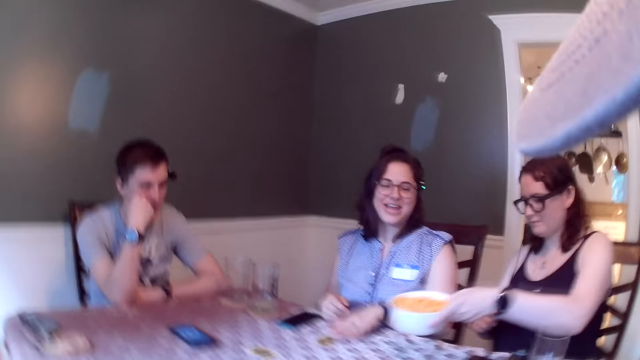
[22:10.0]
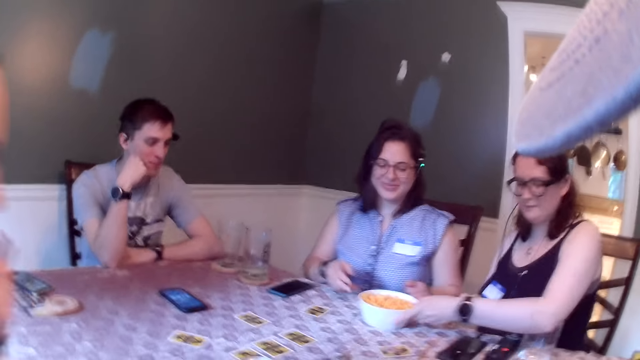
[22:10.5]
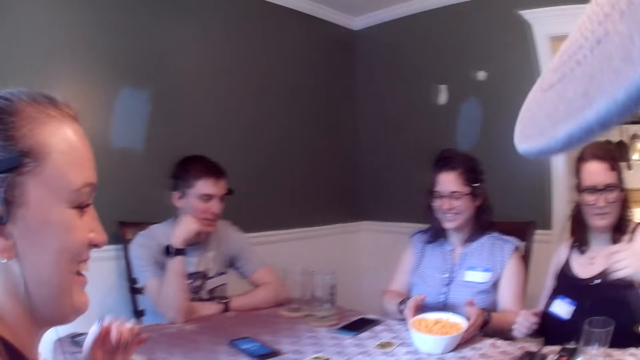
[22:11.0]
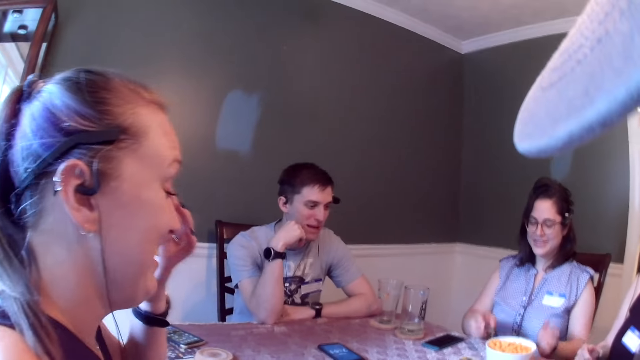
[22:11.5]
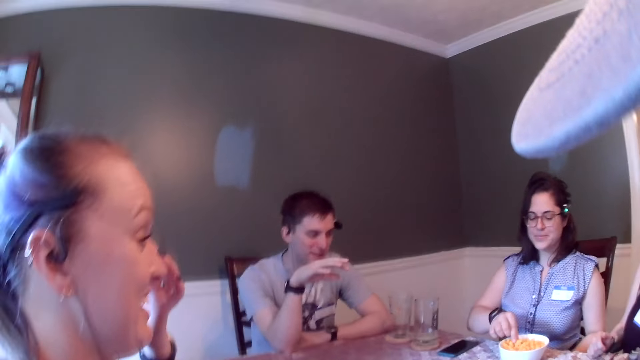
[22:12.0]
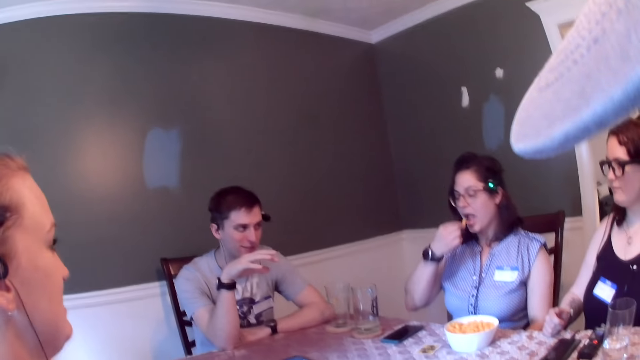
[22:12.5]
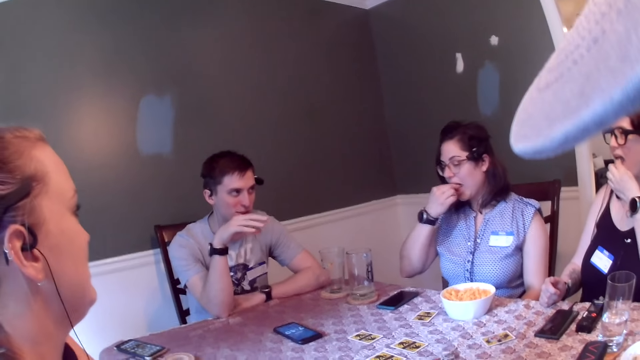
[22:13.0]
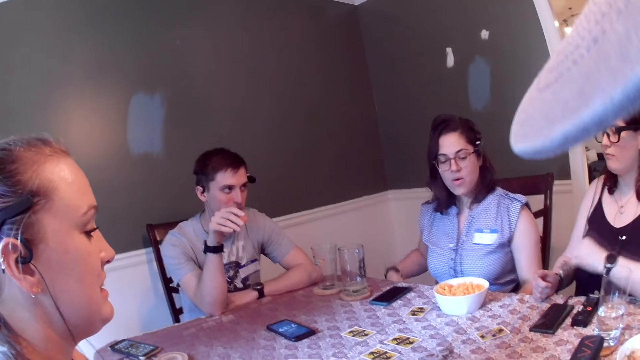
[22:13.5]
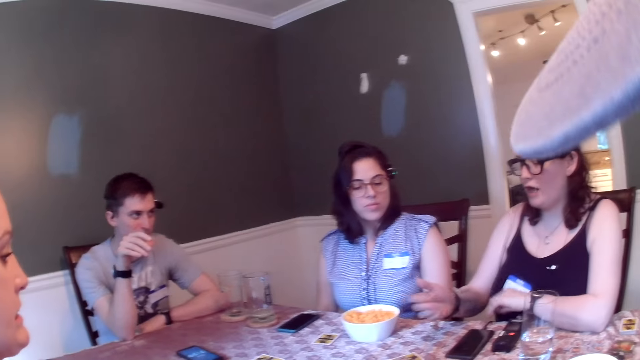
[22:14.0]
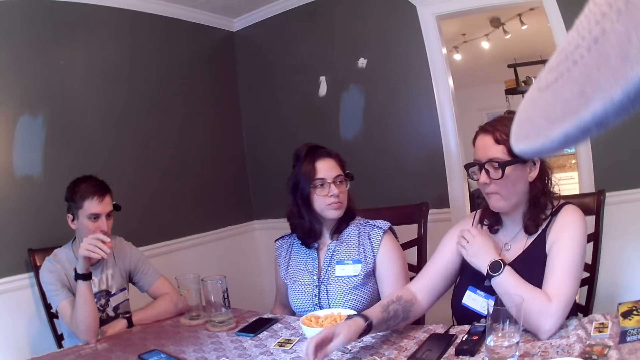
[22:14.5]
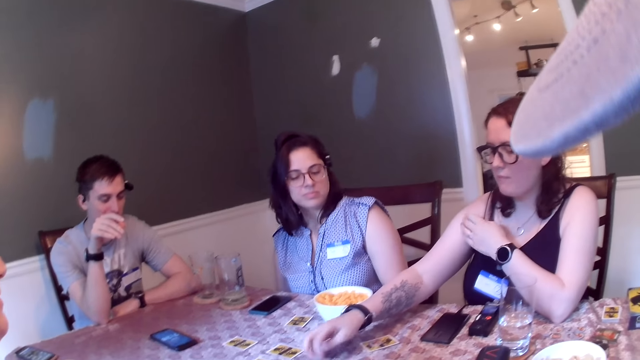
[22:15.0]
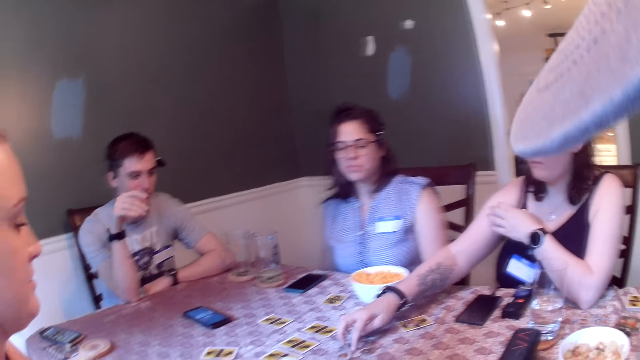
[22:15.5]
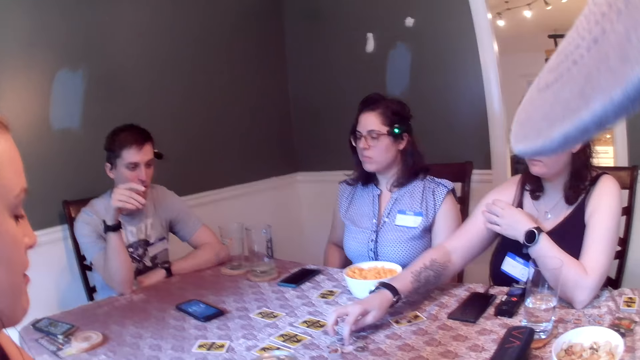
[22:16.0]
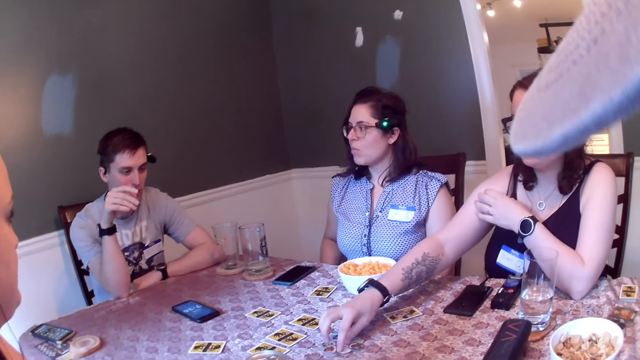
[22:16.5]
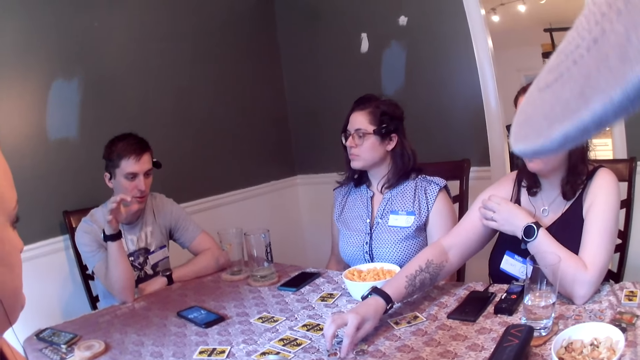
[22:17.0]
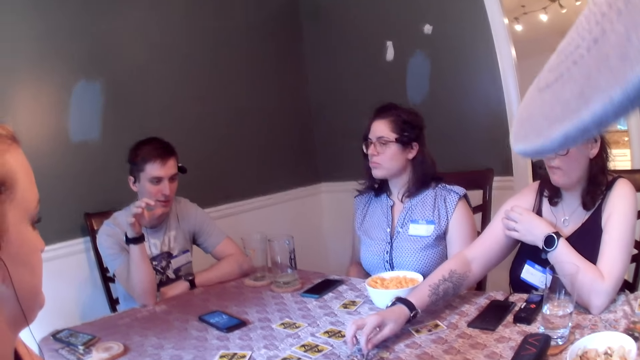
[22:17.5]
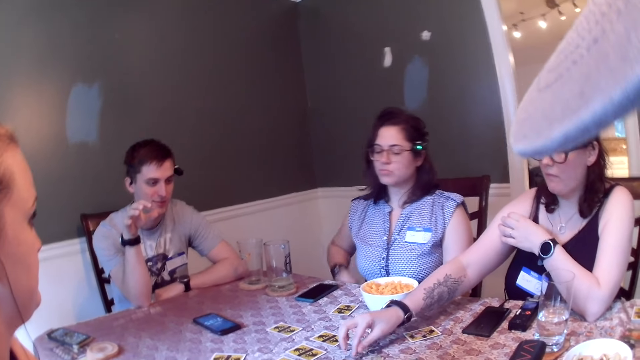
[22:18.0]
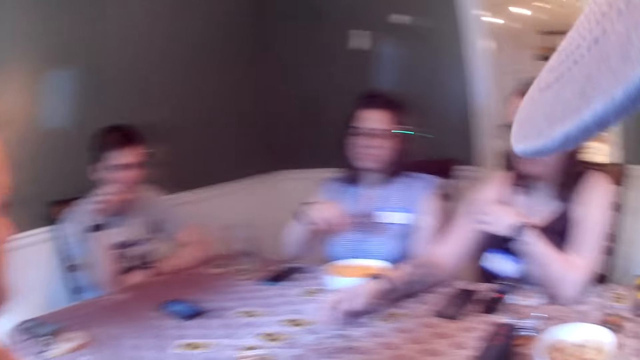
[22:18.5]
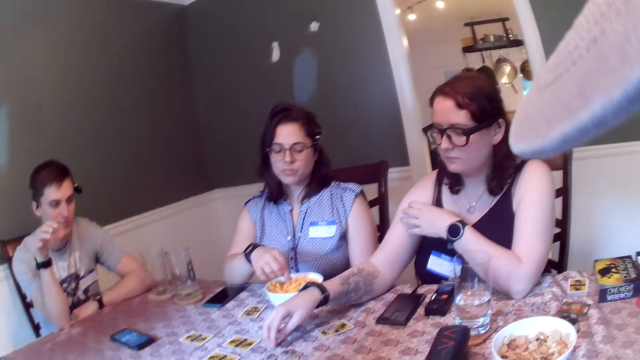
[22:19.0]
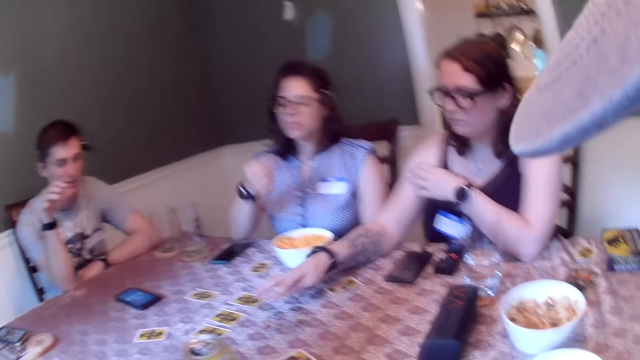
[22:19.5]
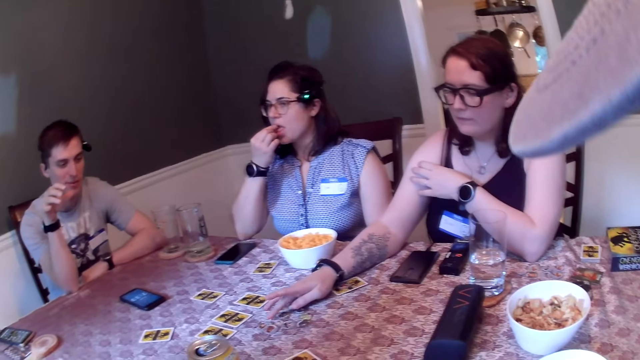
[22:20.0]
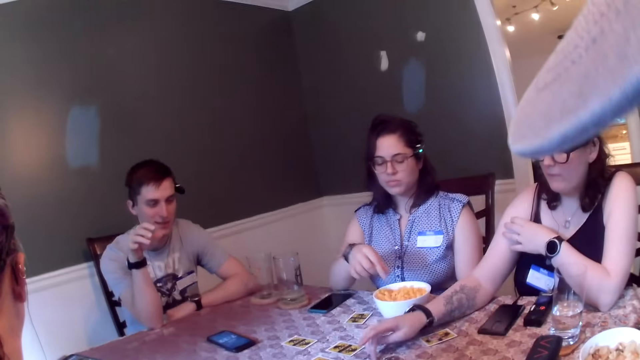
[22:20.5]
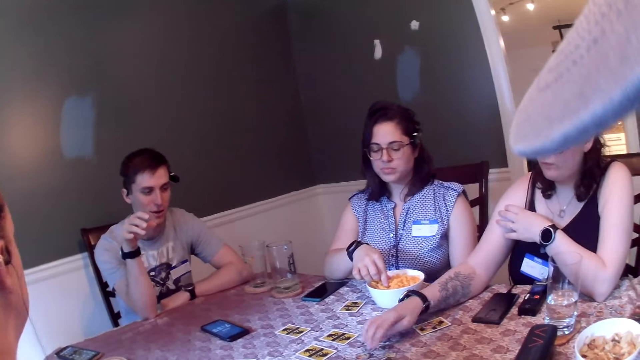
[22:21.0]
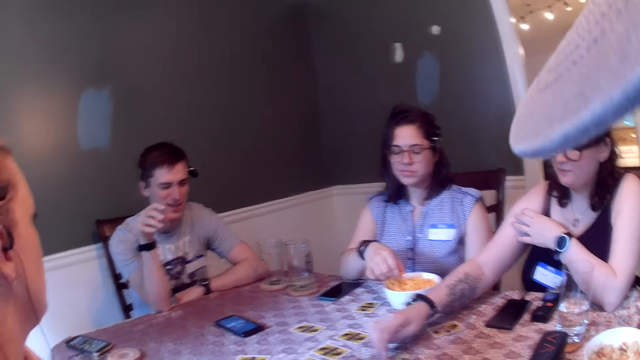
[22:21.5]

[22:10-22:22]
The woman drops the plate in her left hand on the table. The man interacts with the group of people. Another woman touches her face with her left hand. The first woman eats a chin chin in her left hand, places her left hand on the table, and arranges coins on the table with her right hand.

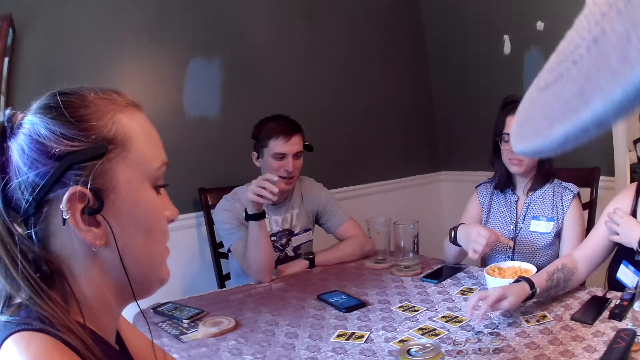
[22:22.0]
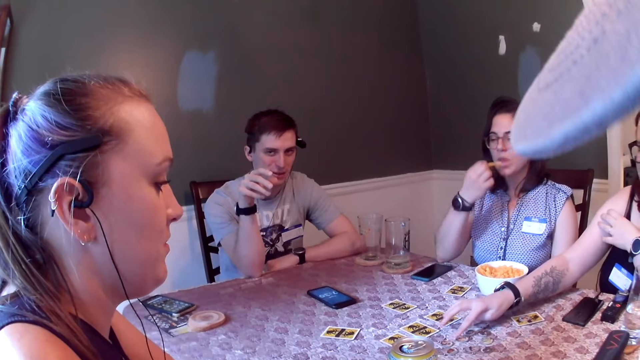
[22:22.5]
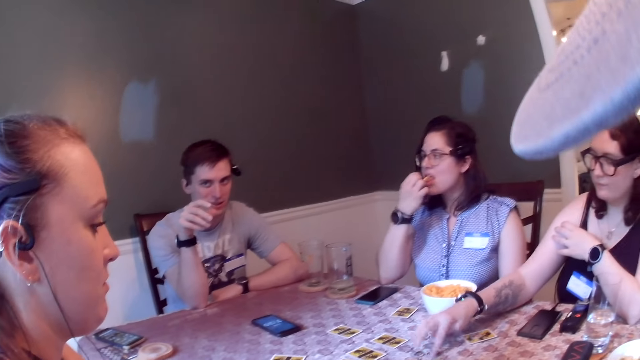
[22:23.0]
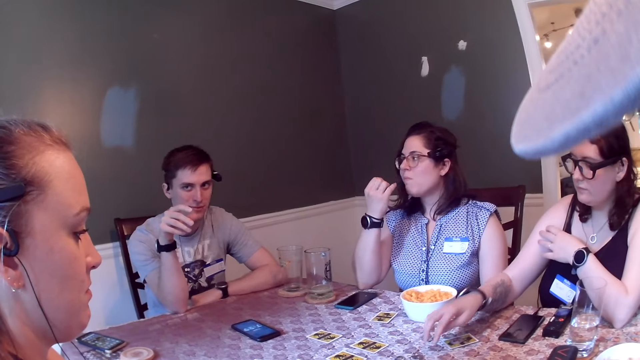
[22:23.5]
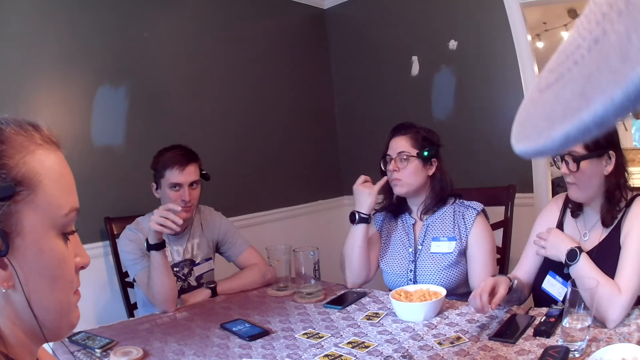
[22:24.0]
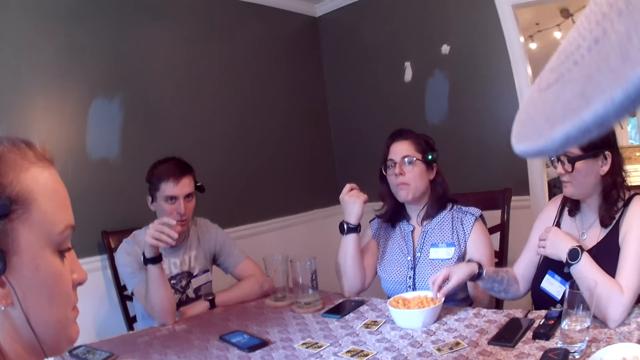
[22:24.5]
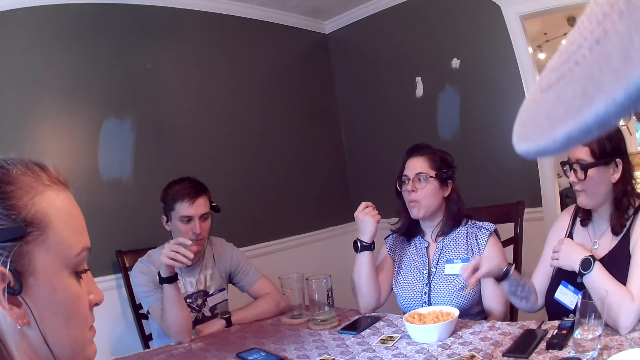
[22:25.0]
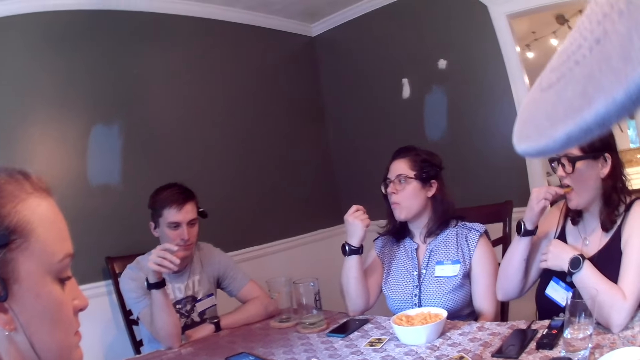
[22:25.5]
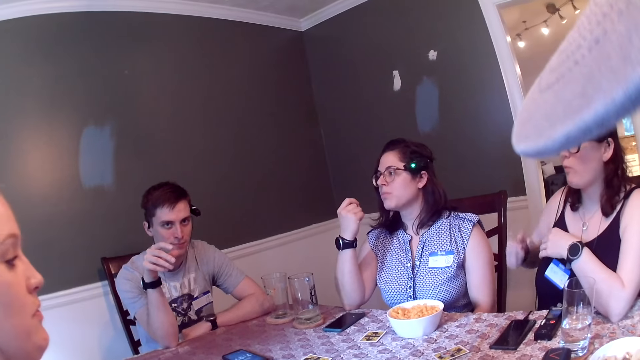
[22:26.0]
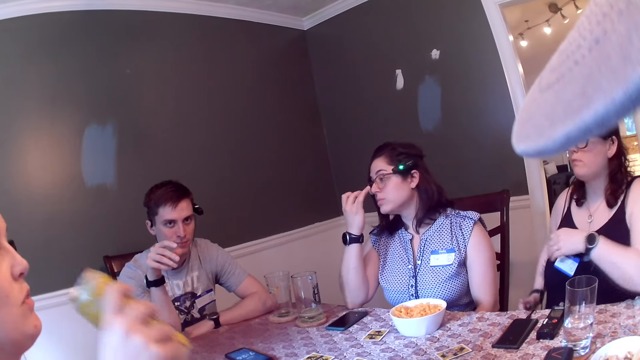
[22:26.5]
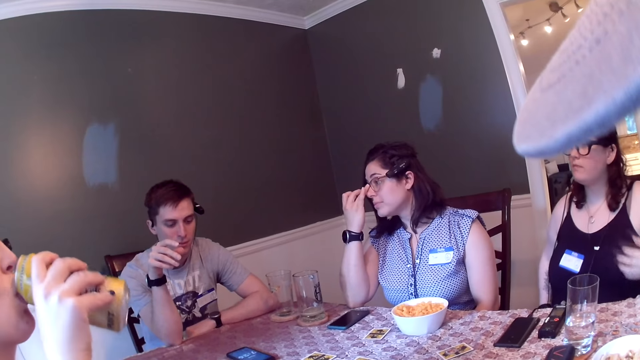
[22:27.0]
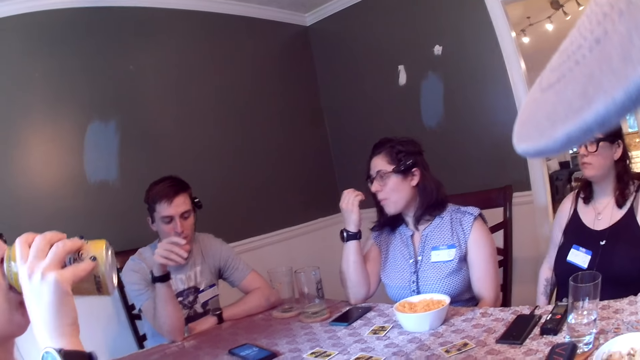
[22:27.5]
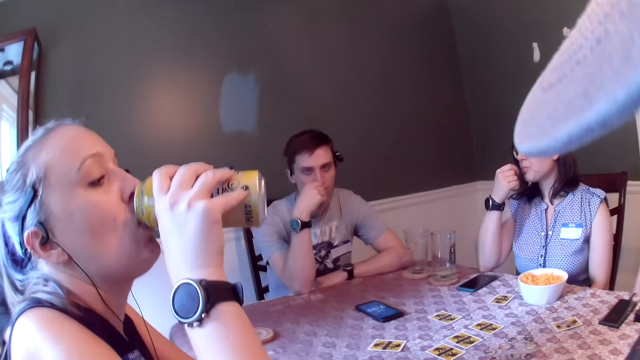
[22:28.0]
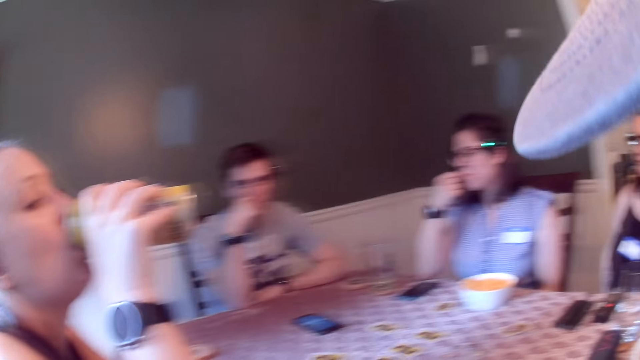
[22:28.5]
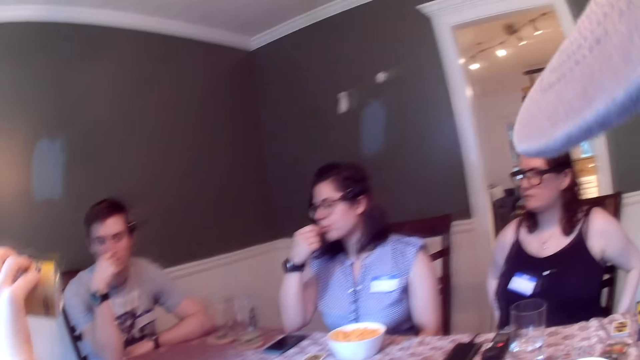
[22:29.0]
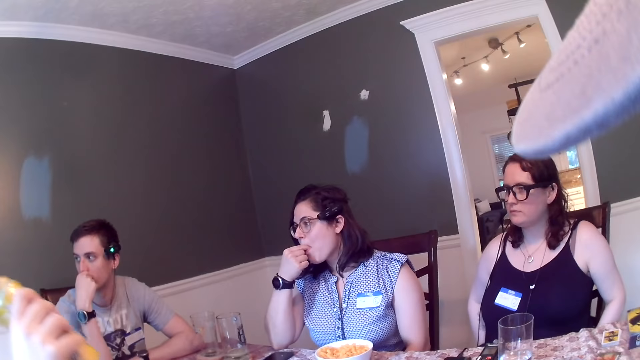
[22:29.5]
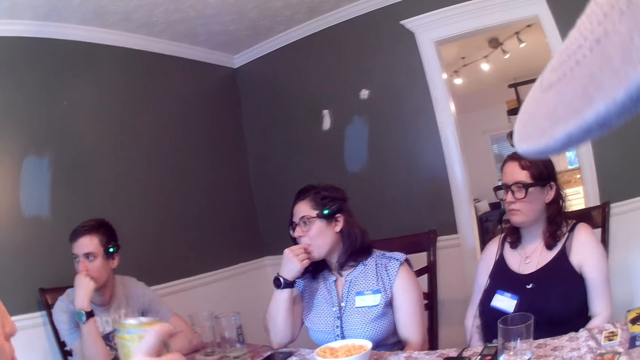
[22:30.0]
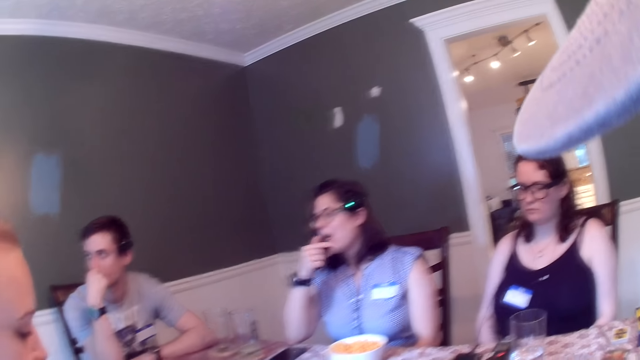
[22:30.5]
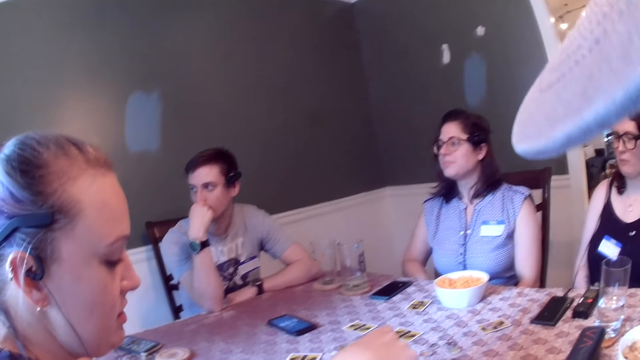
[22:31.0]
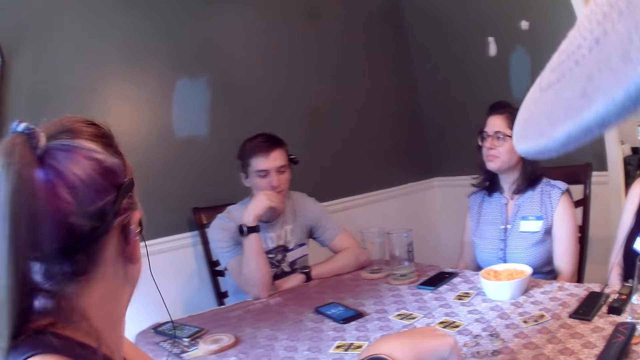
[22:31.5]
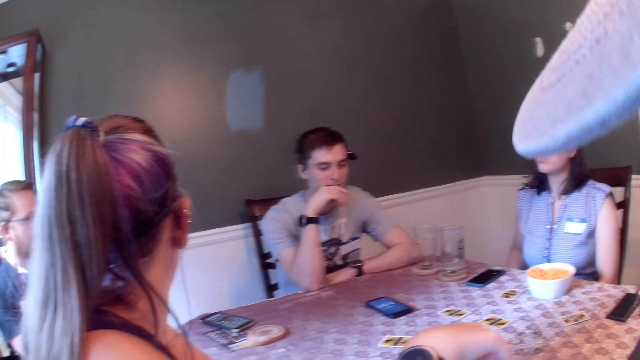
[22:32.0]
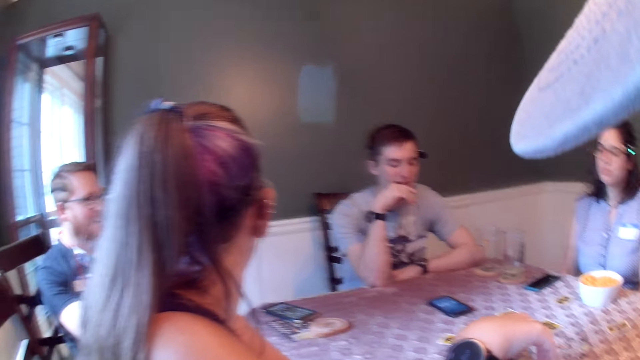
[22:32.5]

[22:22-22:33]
The woman picks cheese from the plate on the table with her right hand and eats the cheese in her right hand. Another woman drinks from a can of soda in her right hand. The man touches his face with his right hand. The other woman drops the can of soda in her right hand on a coaster.
